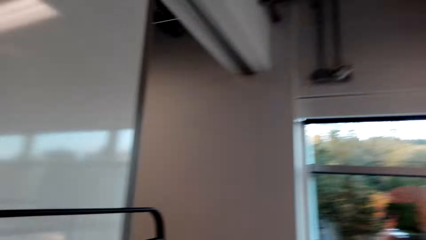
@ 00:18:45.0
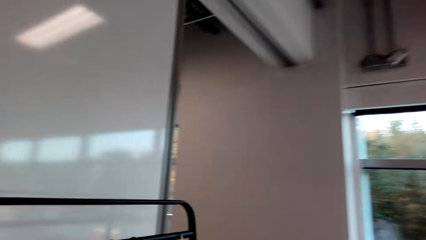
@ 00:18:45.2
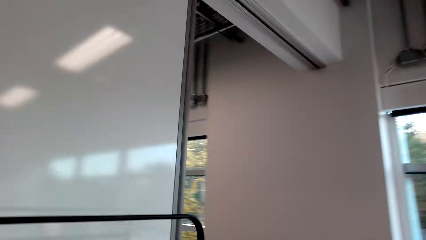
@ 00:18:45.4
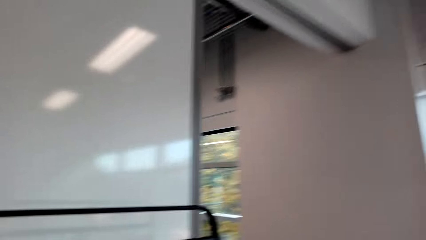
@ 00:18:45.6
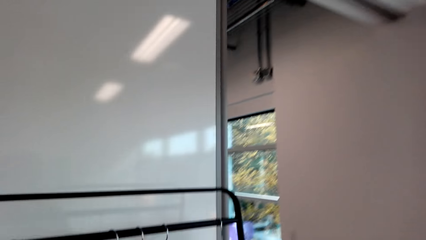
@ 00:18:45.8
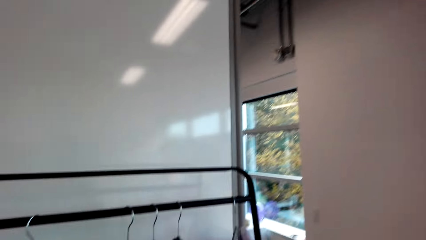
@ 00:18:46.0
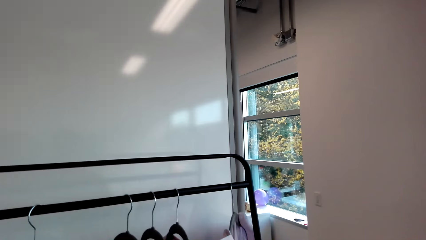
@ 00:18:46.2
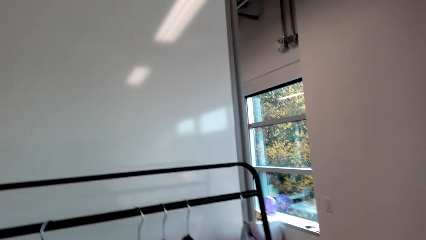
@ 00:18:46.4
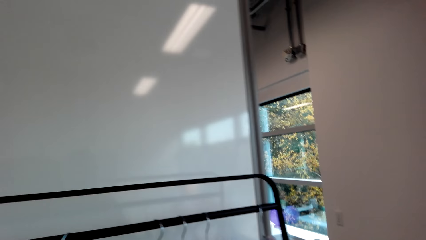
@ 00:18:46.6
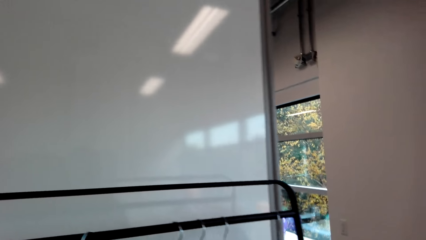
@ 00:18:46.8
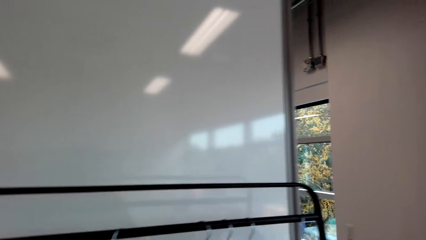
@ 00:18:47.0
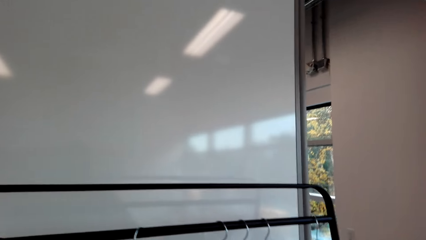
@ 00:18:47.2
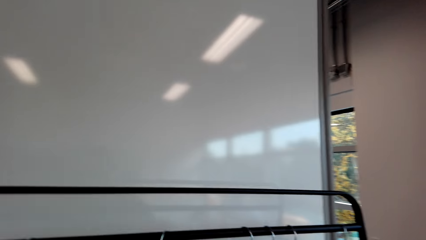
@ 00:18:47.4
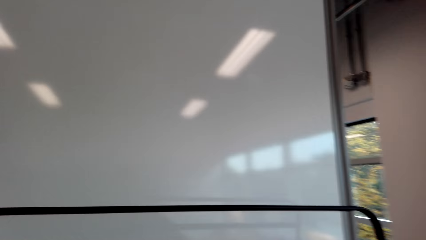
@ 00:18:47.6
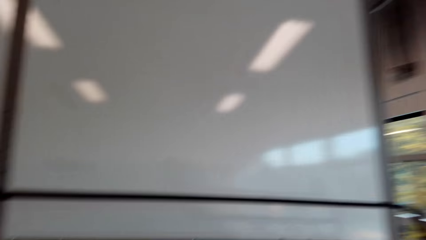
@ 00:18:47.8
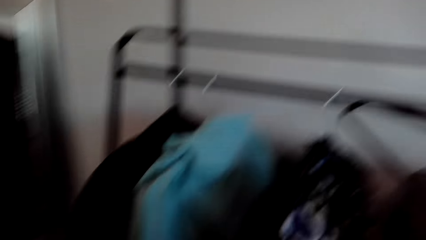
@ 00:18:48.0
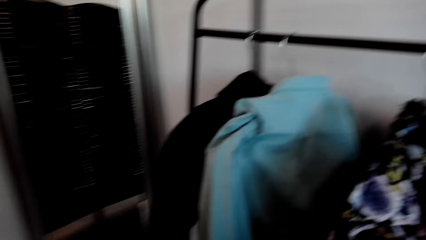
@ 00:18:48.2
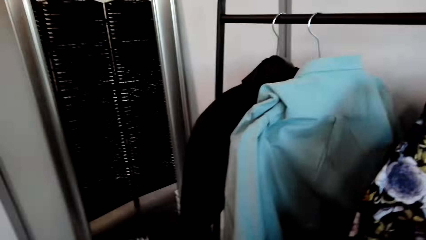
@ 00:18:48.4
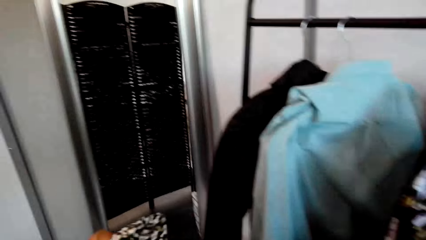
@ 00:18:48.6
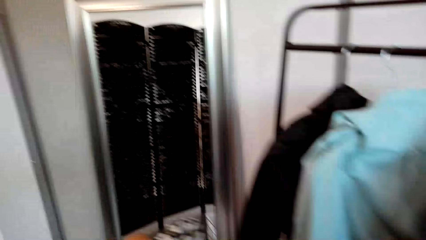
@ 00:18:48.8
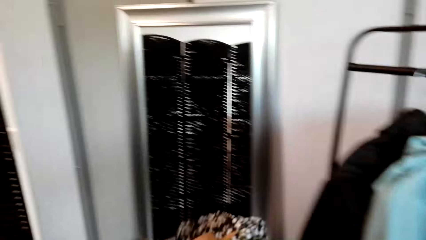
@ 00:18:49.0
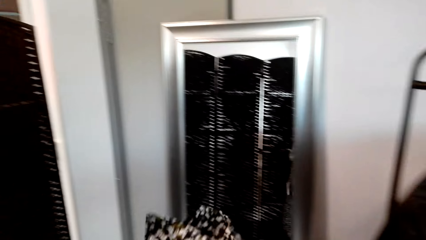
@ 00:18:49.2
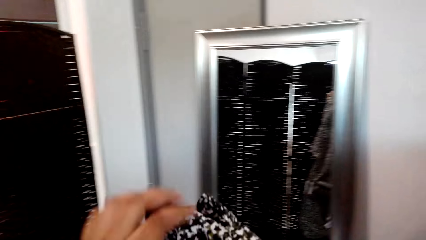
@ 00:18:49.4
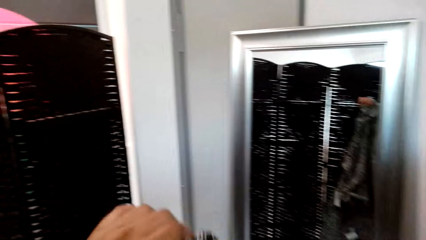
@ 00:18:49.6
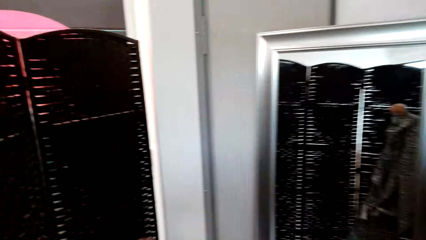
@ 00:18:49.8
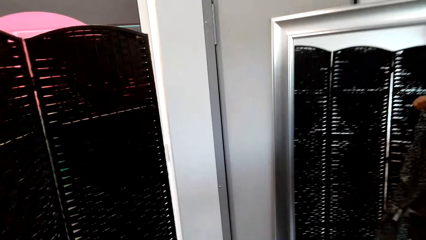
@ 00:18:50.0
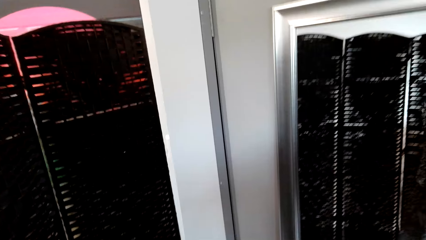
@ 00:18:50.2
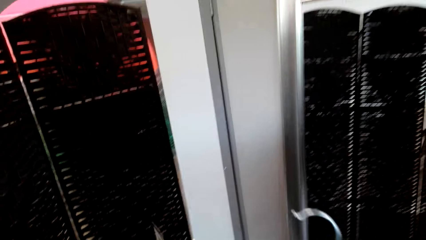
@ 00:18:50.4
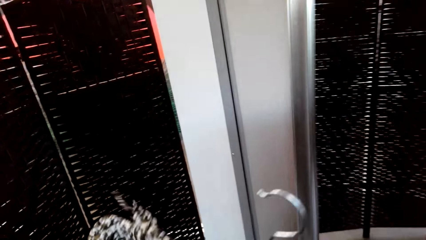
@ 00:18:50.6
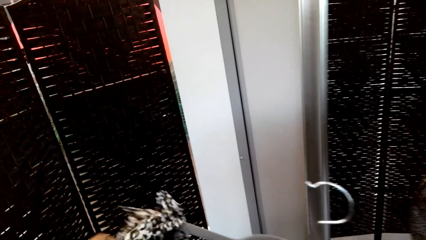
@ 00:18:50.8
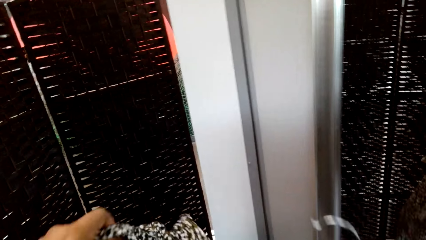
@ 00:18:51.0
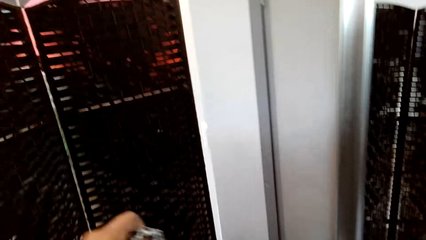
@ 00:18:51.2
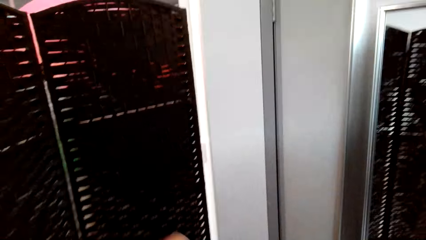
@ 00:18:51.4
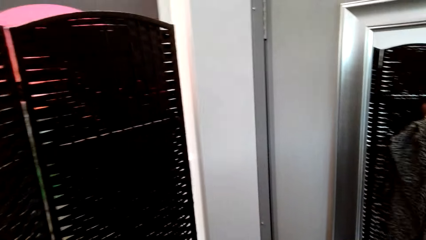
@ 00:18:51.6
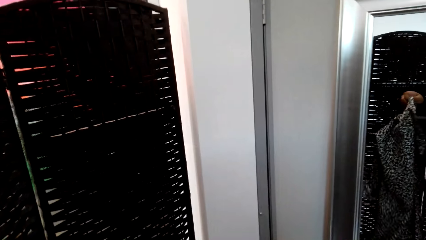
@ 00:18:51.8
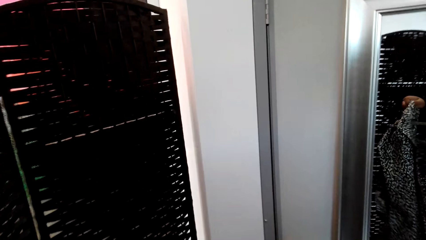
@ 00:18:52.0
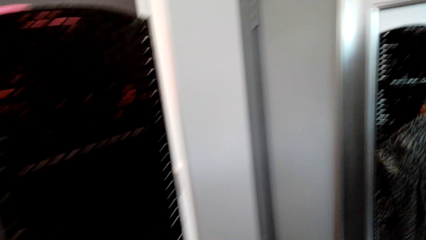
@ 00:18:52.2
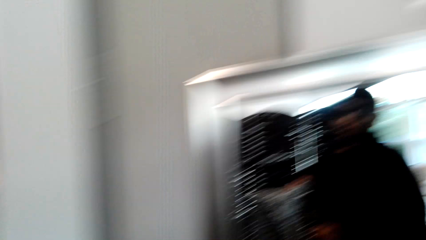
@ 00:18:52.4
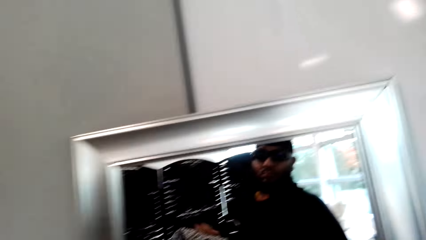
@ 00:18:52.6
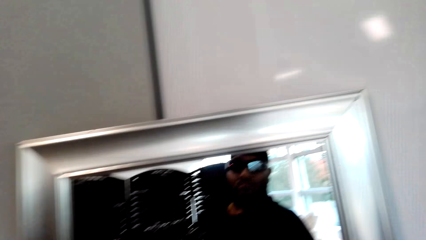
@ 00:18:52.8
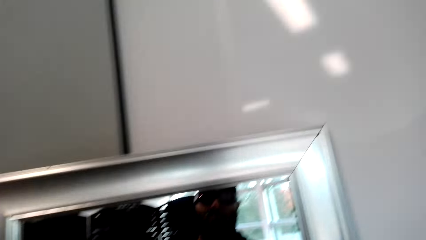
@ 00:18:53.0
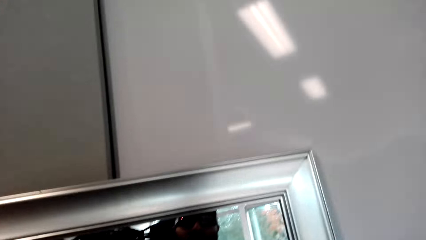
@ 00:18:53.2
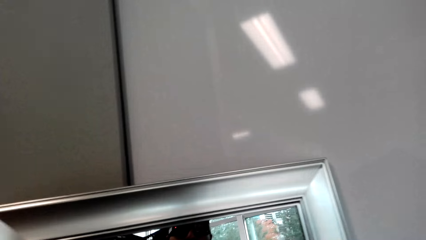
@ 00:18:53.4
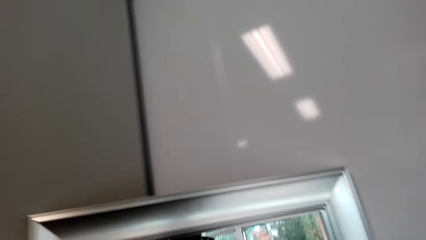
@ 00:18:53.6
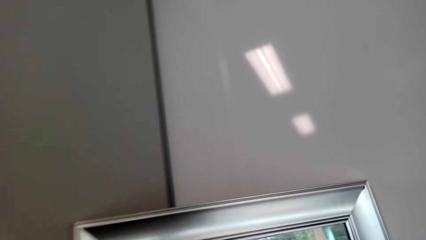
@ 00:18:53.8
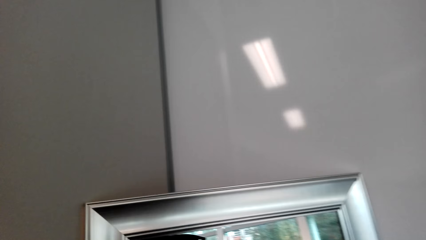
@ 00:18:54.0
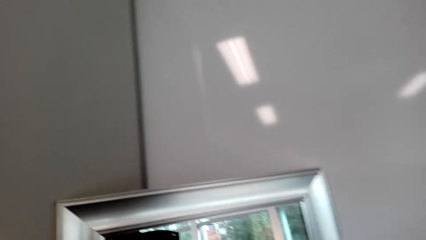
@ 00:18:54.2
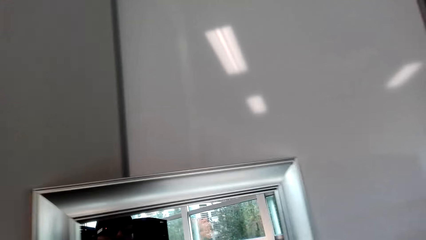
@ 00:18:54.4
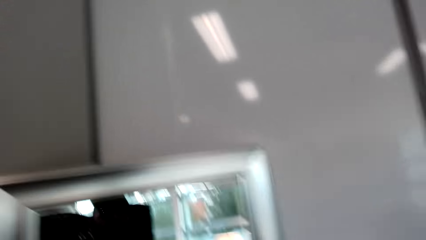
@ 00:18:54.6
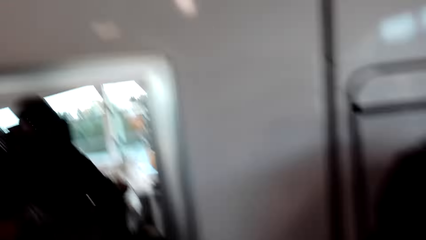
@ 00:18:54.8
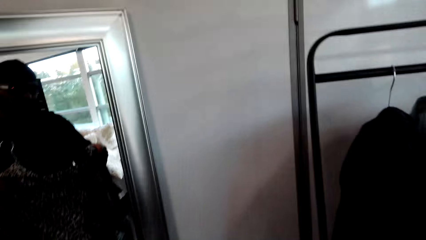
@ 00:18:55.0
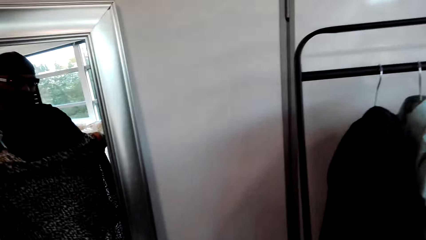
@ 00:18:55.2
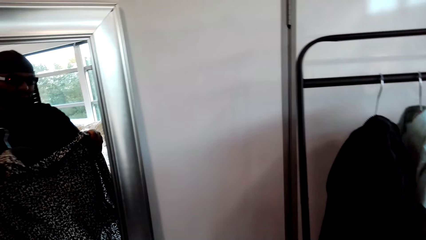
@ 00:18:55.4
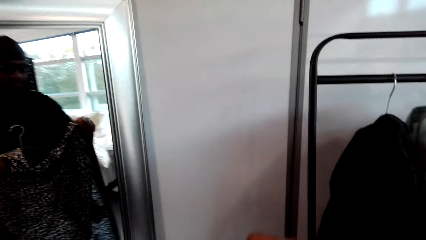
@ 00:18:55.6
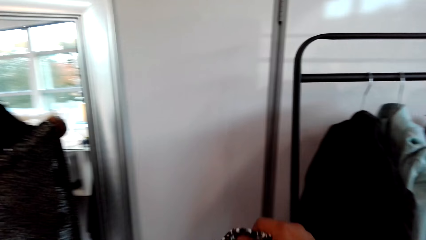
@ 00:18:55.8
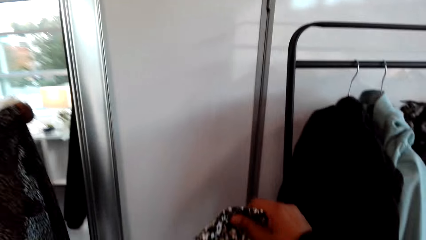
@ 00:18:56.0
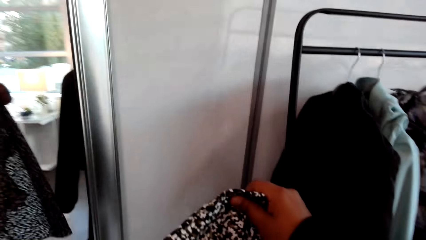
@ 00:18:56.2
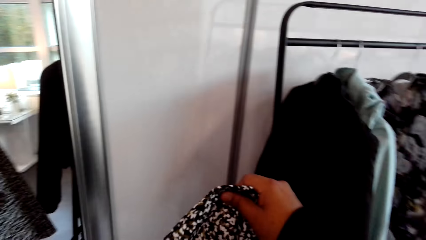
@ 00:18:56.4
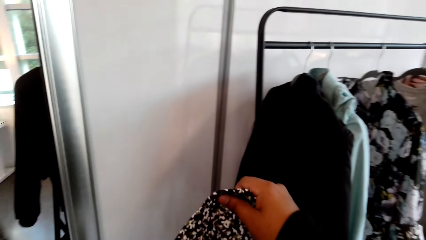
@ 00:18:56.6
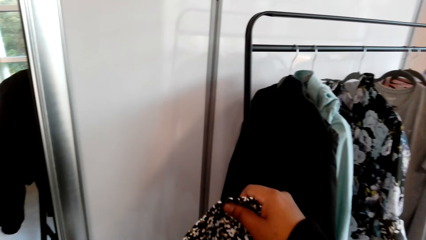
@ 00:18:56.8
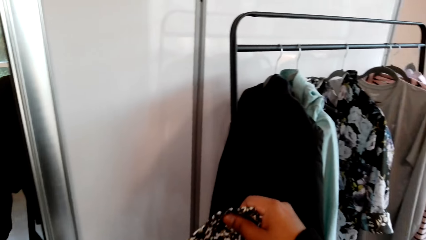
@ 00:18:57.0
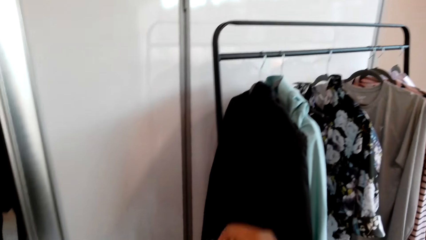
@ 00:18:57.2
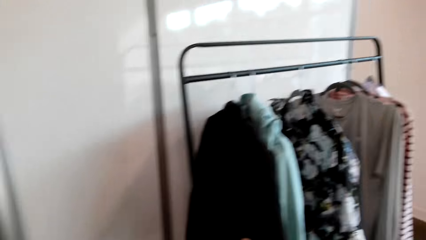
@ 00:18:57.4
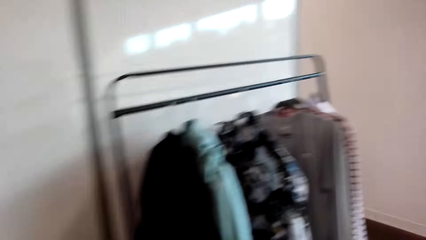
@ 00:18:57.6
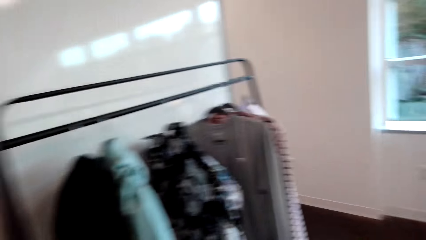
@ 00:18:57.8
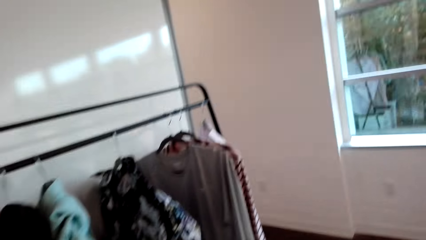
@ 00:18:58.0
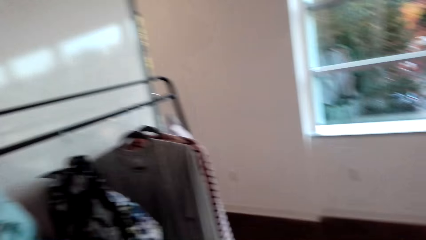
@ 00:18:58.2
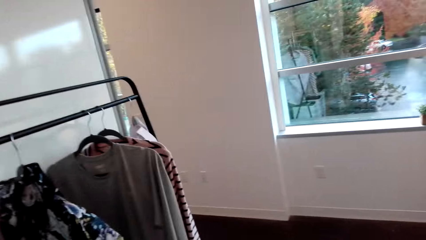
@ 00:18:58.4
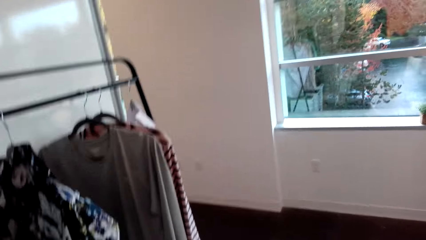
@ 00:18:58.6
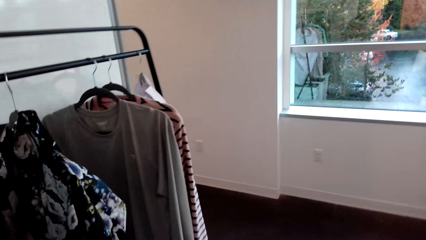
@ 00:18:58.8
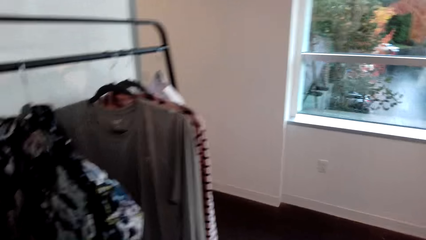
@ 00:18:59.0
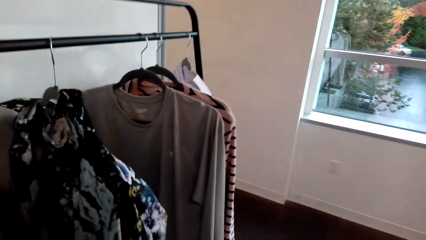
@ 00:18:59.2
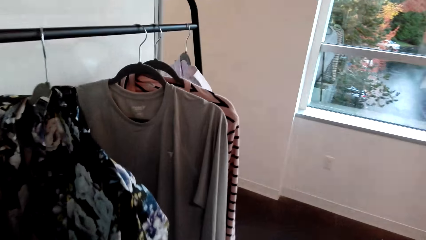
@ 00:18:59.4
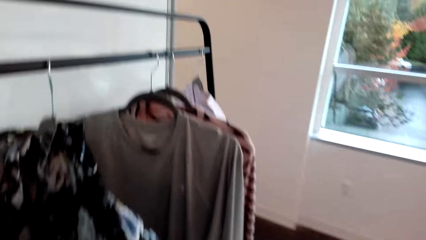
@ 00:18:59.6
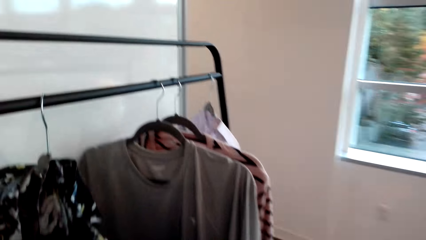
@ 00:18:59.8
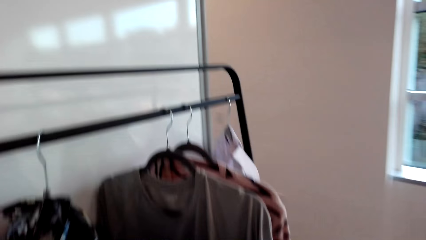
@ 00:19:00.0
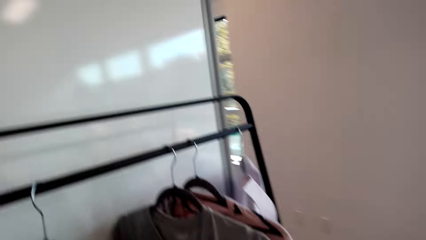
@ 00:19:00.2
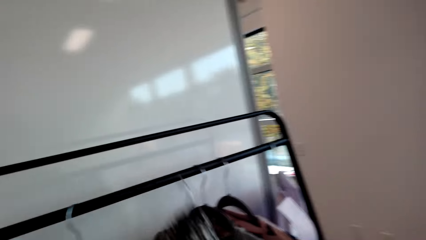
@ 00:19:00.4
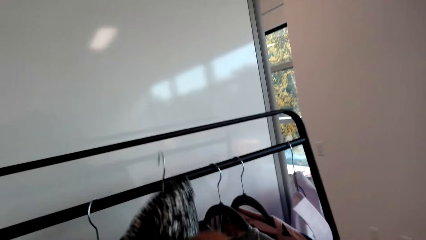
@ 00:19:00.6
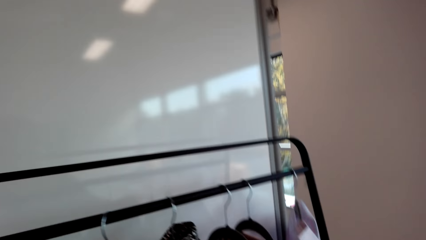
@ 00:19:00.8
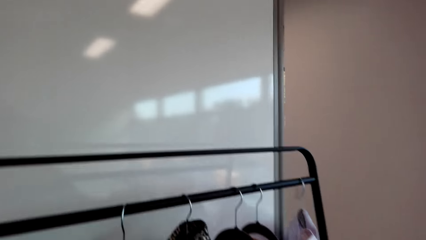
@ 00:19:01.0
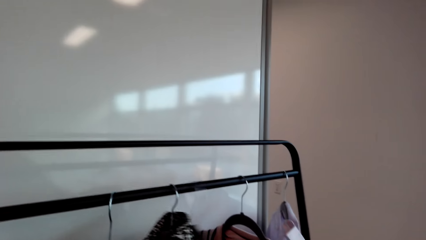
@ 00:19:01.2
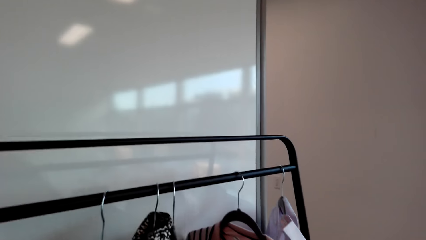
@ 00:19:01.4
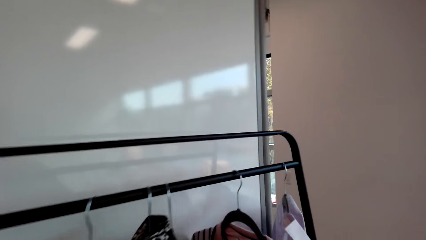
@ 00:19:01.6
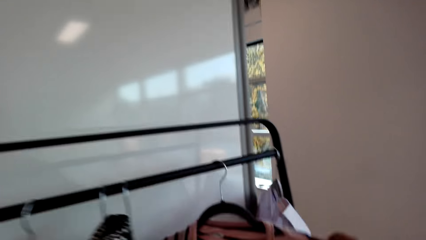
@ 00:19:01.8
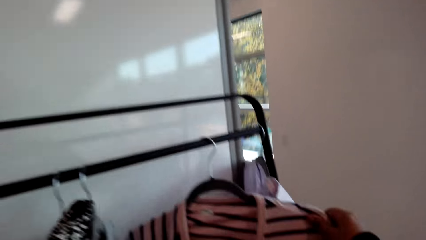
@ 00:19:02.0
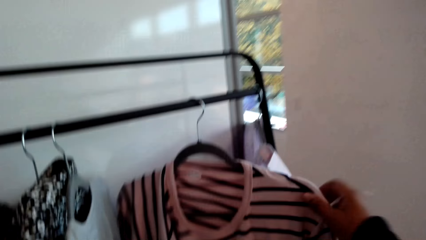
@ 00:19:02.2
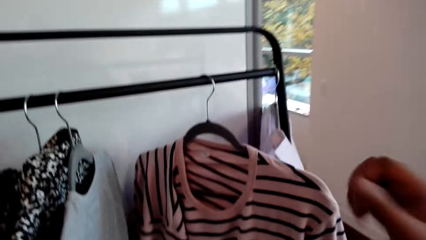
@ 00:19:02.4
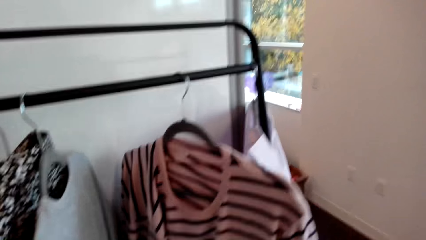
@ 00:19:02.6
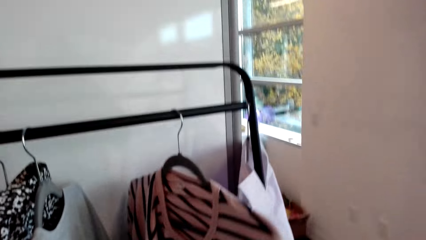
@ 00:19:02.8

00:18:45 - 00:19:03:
The camera wearer looks at the rack. He puts cloth on a hanger. He removes a garment from the hanger. He looks at himself in the mirror. He looks at the ceiling. He looks at a garment. He looks at the rack. He hangs a garment on the rack.
